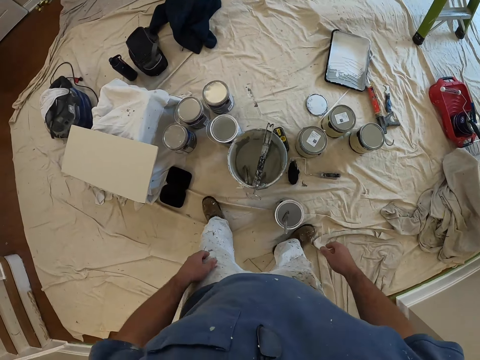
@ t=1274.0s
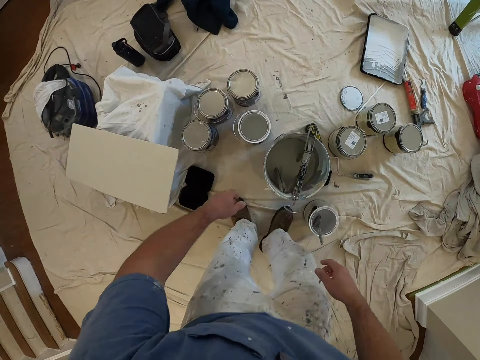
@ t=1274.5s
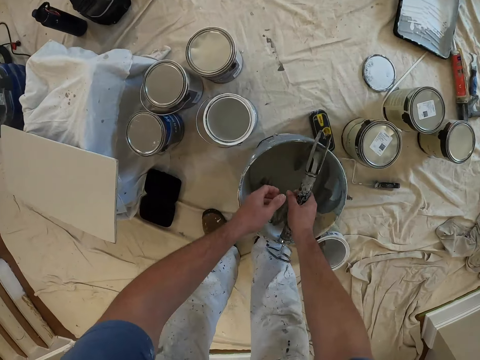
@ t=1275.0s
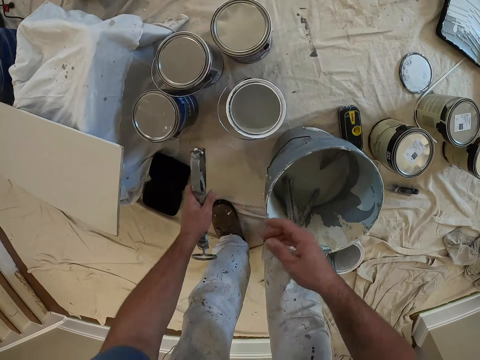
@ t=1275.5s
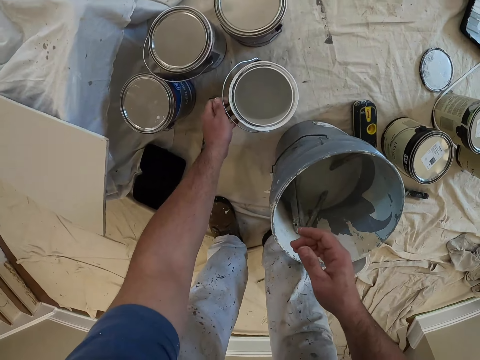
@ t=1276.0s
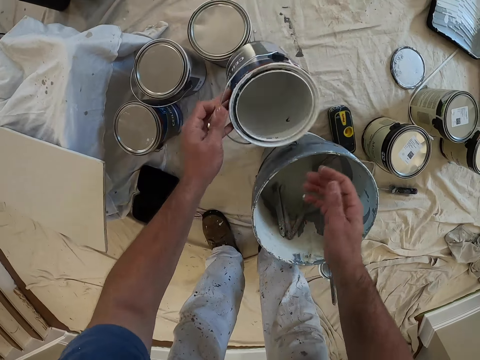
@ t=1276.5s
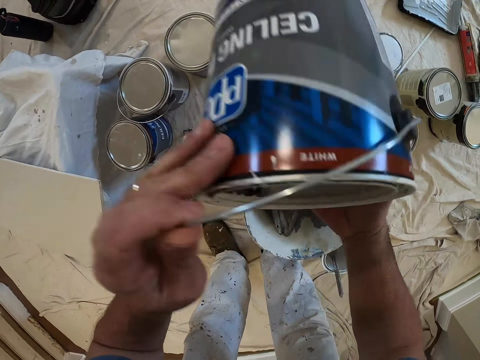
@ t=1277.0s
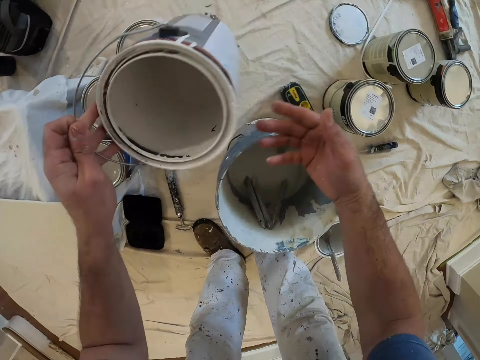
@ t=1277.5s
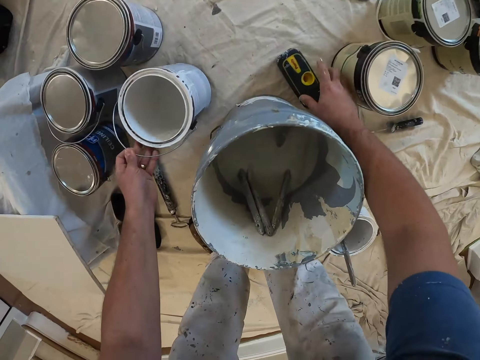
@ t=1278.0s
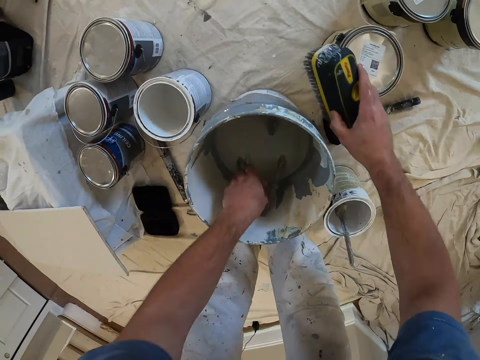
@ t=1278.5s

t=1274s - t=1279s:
The camera wearer bends towards the canvas. He picks a paint mixer from the bucket. He places the paint mixer in his left hand. He places the paint mixer on the canvas with the left hand. He picks up the can of paint or paint tin with the left hand. He holds the can of paint with both his hands. He tilts the paint tin. He places the can of paint on the canvas with the left hand. He picks up a brush with the right hand on the floor.

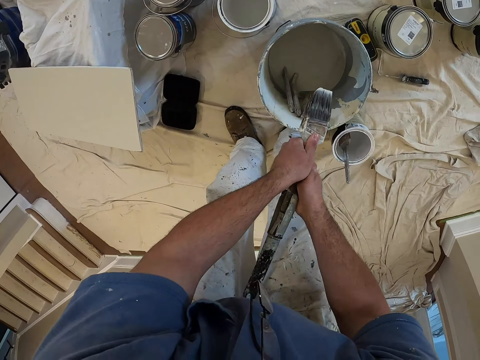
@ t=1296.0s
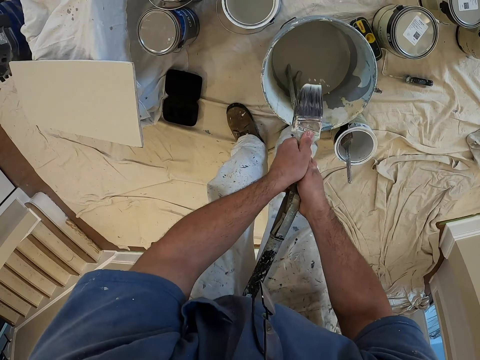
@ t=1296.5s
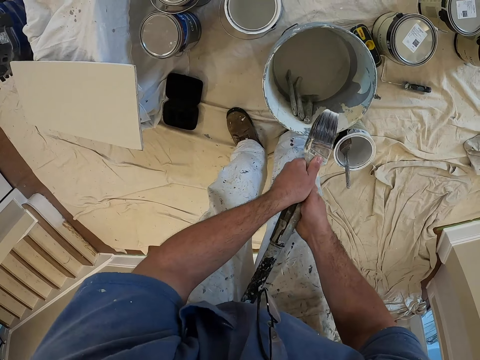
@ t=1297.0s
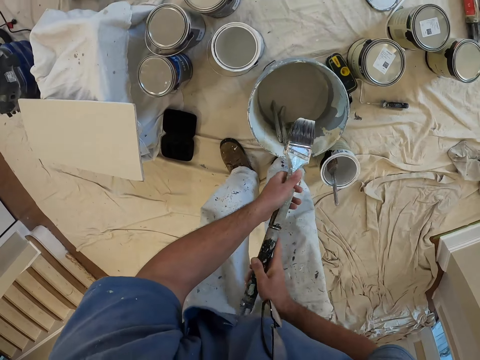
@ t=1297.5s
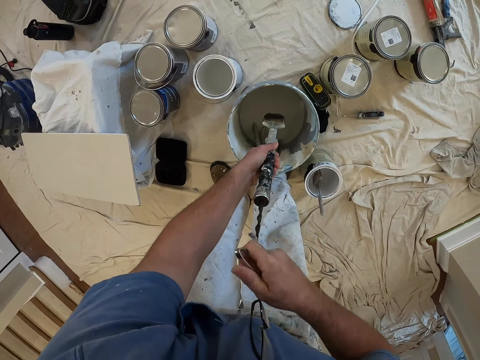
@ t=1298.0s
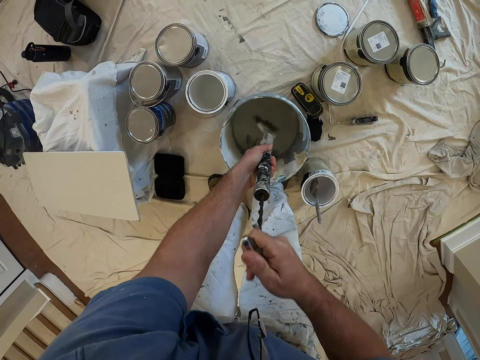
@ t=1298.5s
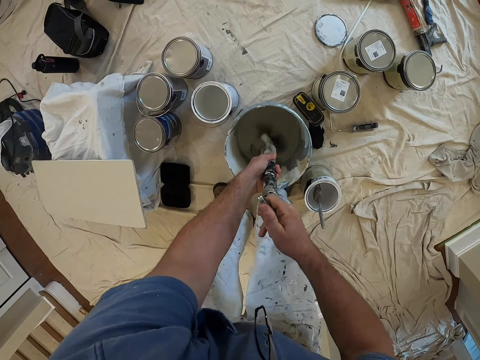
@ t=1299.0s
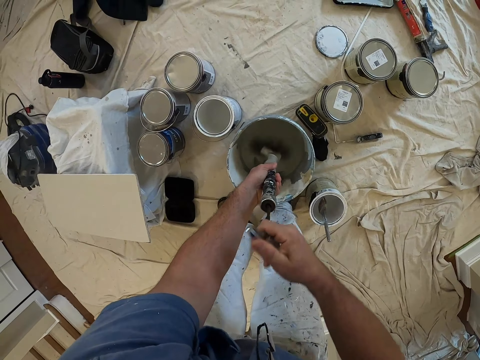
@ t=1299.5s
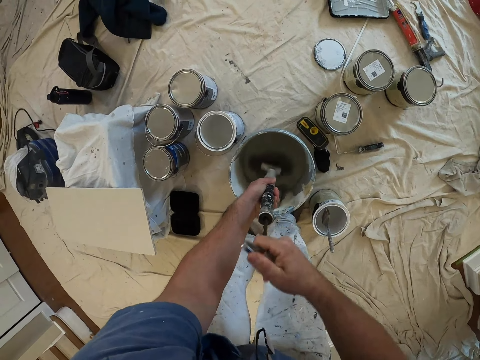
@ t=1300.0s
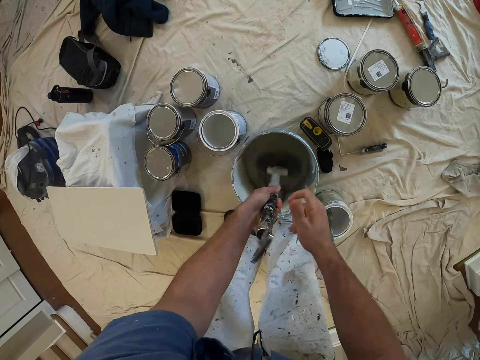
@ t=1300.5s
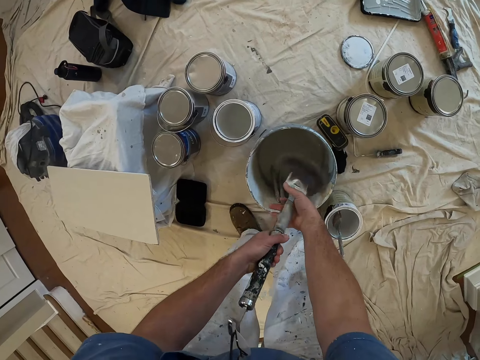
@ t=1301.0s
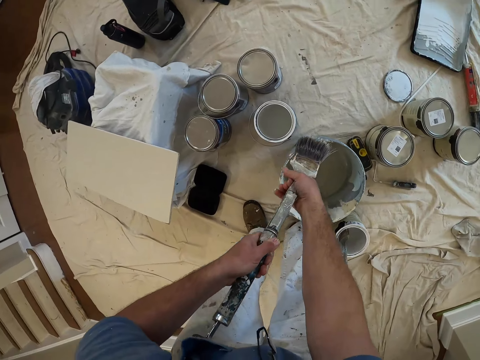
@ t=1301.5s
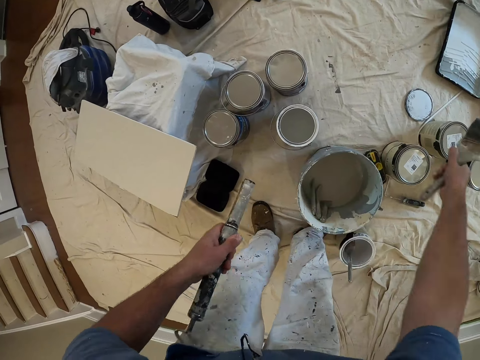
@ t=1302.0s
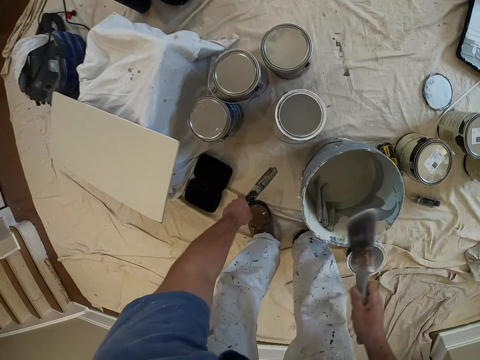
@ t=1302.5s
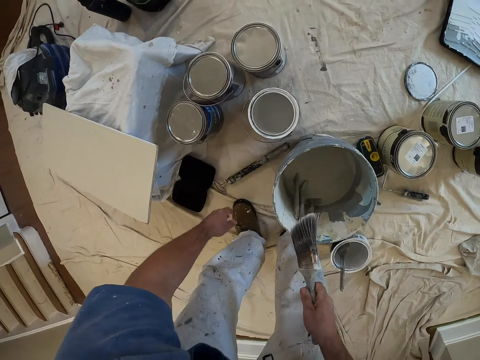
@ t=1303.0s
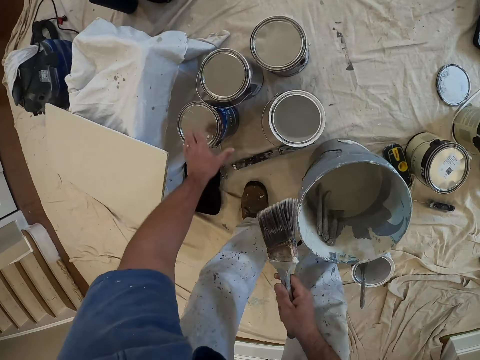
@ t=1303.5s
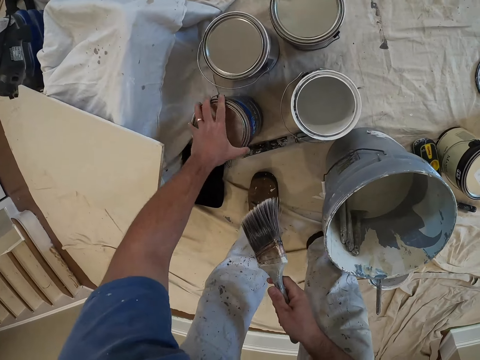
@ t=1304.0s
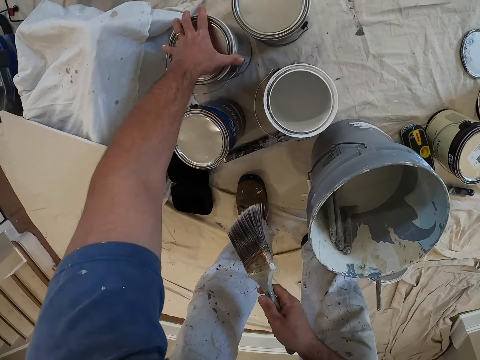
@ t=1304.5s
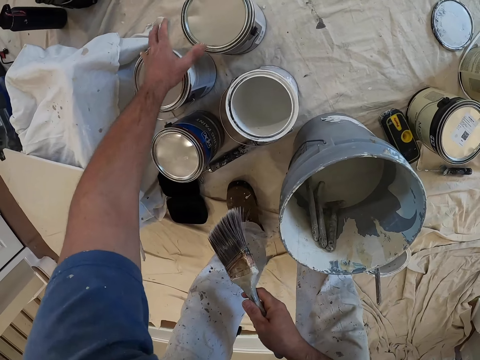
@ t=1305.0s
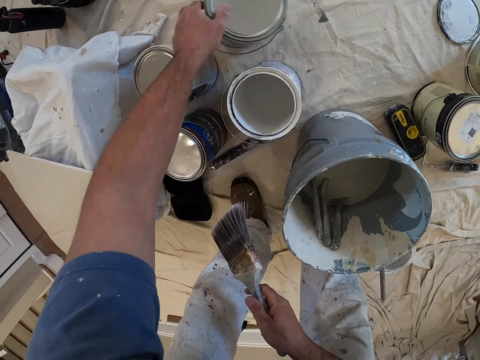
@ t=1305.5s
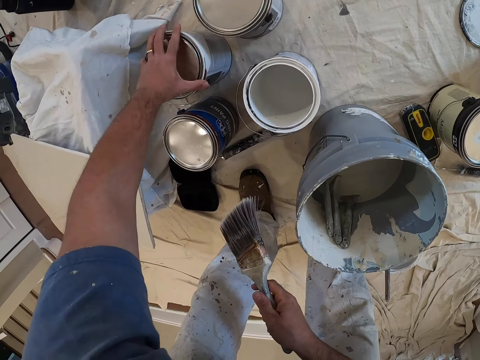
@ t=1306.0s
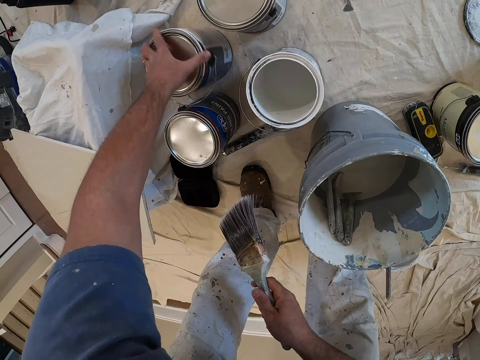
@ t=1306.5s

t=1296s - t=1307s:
The camera wearer stirs water in the bucket with the paint mixer. They rinse a paint brush. They remove the paint brush from the paint mixer with the right hand. They place the paint mixer on the ground floor. They reach for the can of paint. They adjust a paint tin from the ground with the left hand.

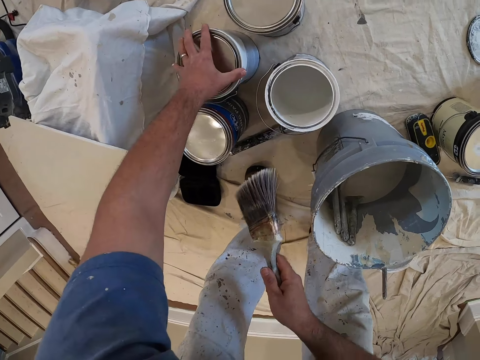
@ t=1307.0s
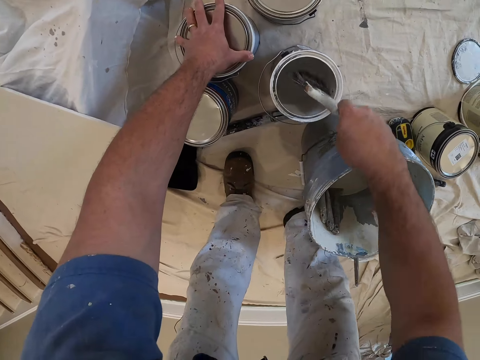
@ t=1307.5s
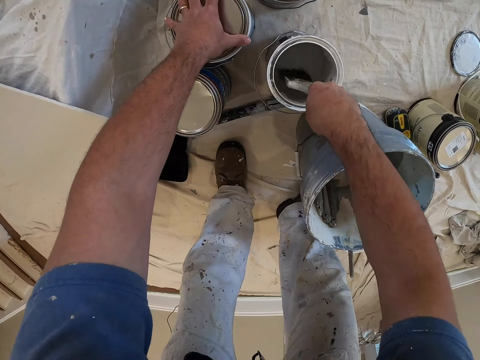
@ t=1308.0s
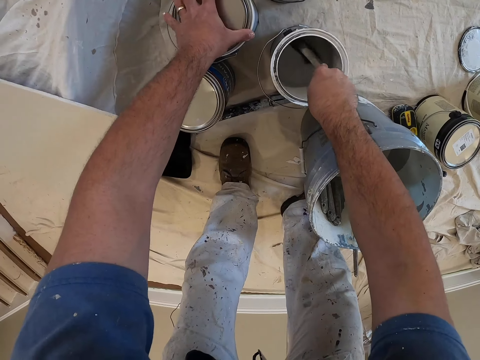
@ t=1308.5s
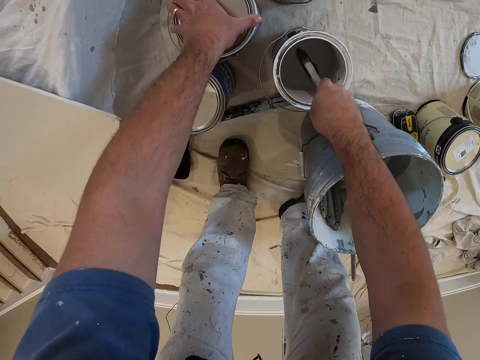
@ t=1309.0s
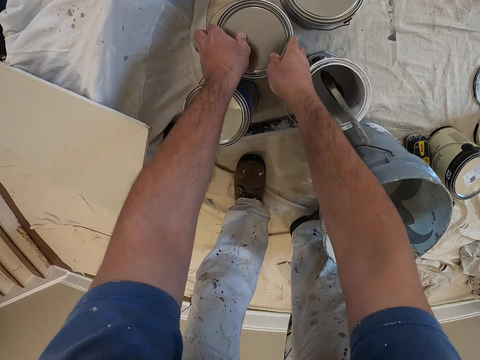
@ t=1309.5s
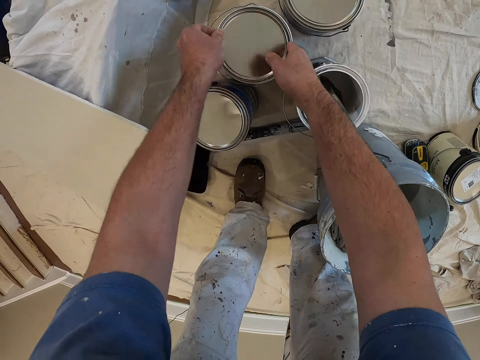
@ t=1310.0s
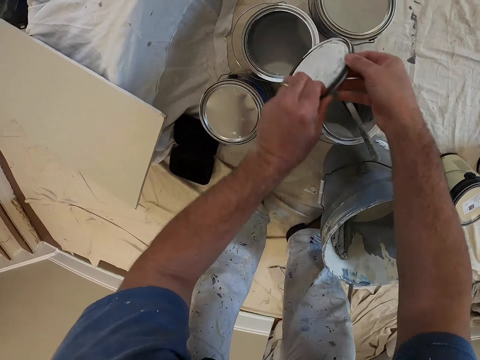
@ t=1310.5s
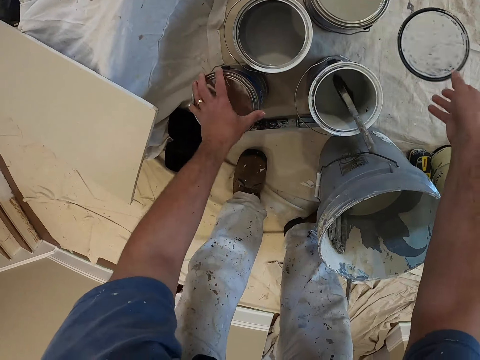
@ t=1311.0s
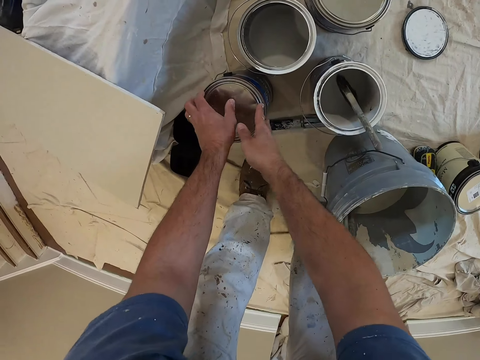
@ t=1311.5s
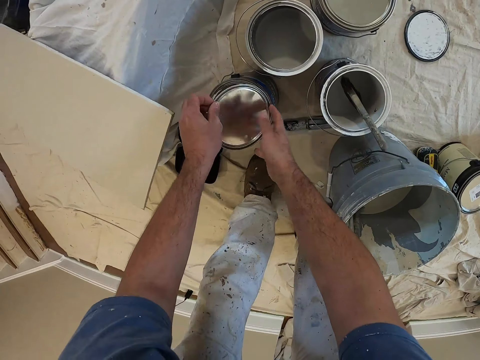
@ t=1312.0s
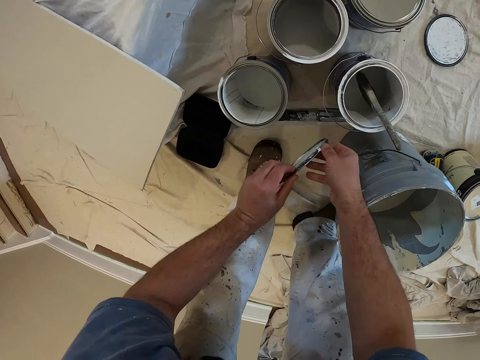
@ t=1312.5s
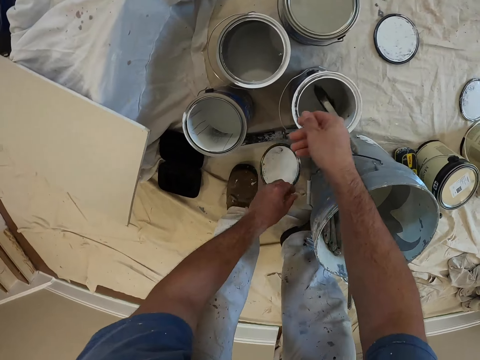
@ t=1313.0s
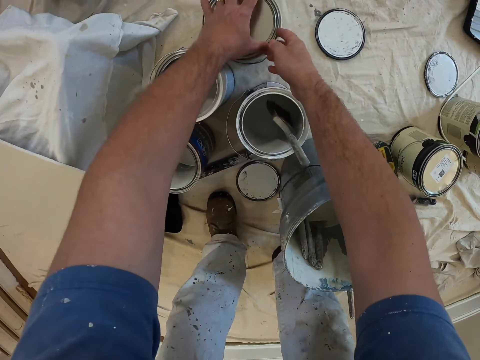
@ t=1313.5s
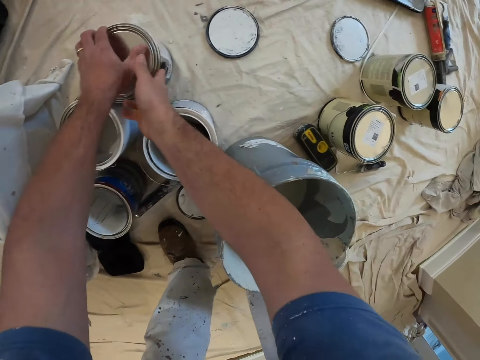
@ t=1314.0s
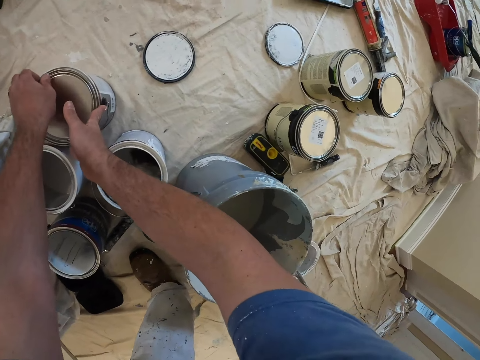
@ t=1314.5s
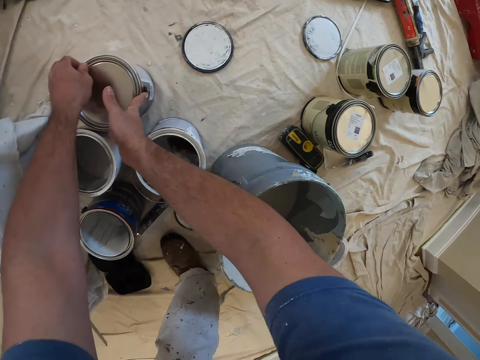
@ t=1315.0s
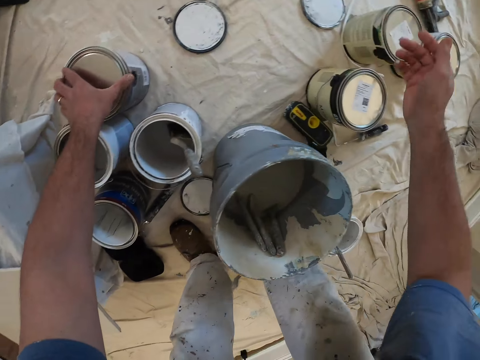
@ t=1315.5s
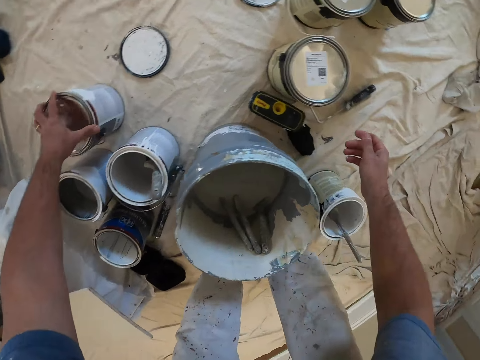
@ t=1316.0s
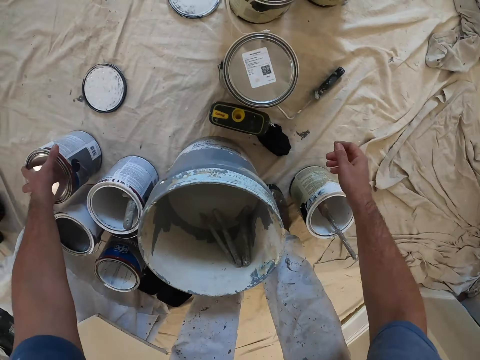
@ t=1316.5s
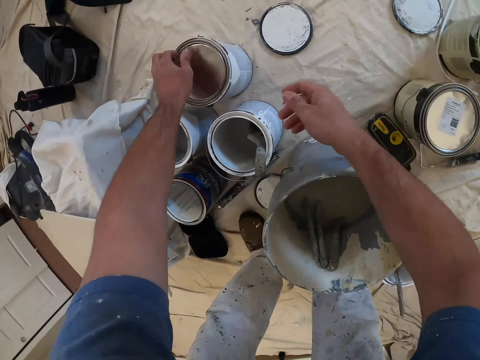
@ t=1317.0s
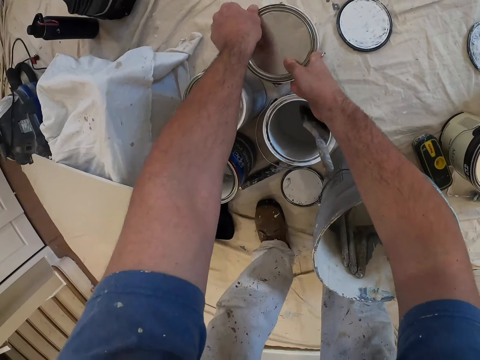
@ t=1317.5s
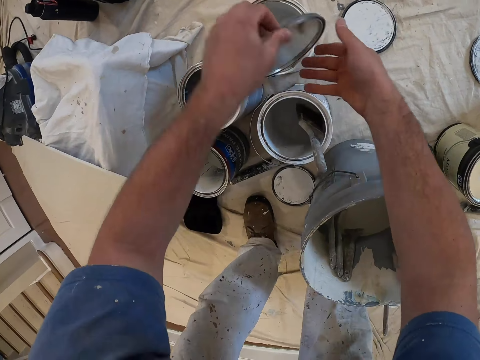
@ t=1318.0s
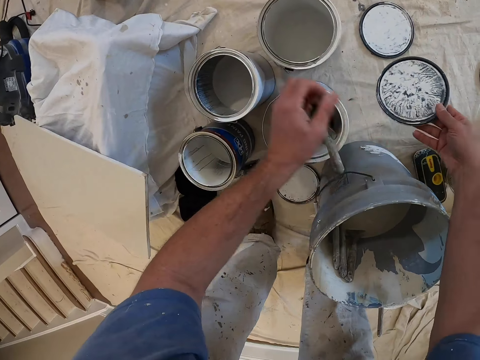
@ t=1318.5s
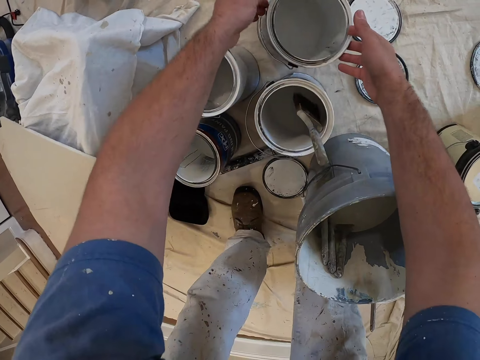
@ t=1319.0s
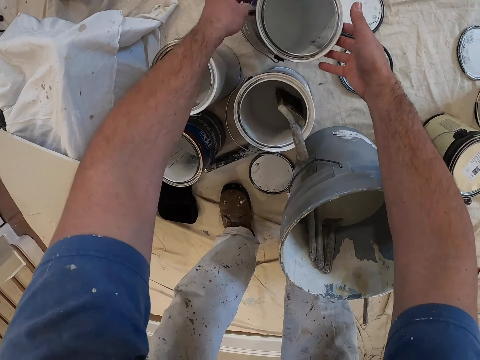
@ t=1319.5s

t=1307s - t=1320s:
The camera wearer dips the paint brush in the can of paint. He places the paint brush on the paint tin with his right hand and stirs the paint in the paint tin with his right hand. He opens a paint can lid with his left hand. He adjusts the position of the can of paint. He opens the can of paint with both his hands. He places the lid in his right hand. He throws the lid on the floor with his right hand. He opens the can of paint with both his hands. He throws the lid on the floor with his left hand. He opens the can of paint with both his hands. He opens the can of paint with his left hand. He opens the can of paint with both his hands. He places the lid in his right hand. He throws the lid on the floor with his right hand. He picks up the can of paint with both his hands.
